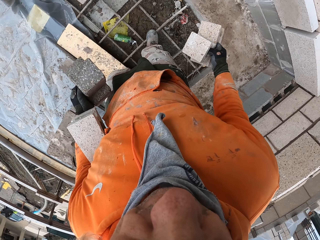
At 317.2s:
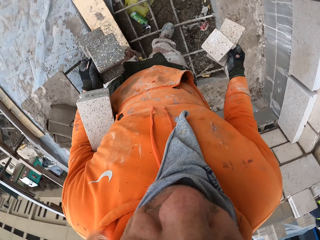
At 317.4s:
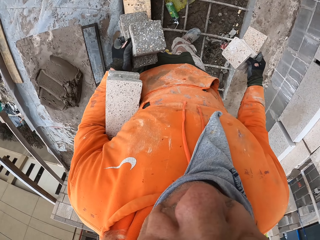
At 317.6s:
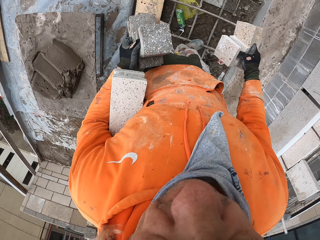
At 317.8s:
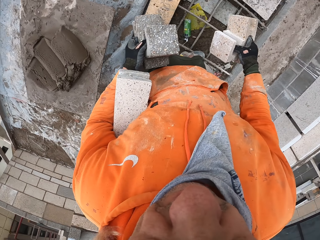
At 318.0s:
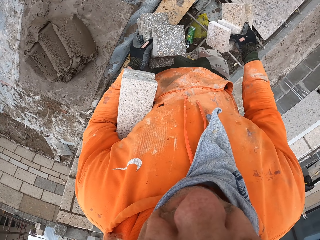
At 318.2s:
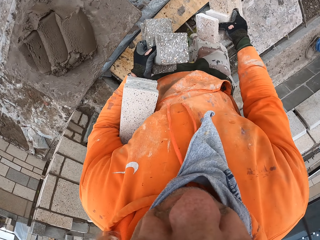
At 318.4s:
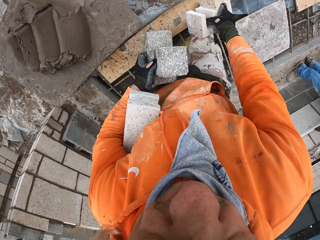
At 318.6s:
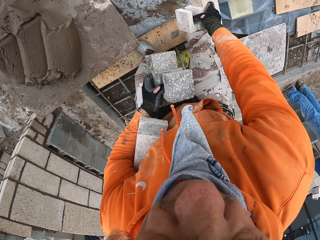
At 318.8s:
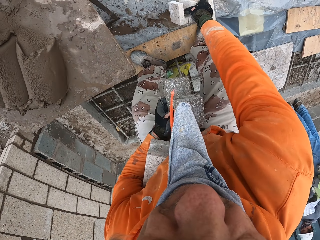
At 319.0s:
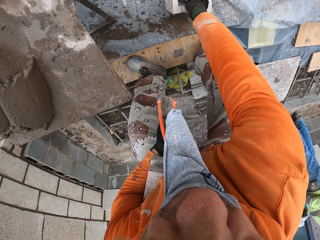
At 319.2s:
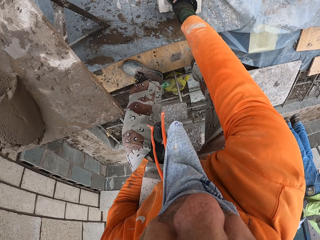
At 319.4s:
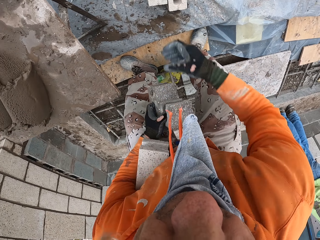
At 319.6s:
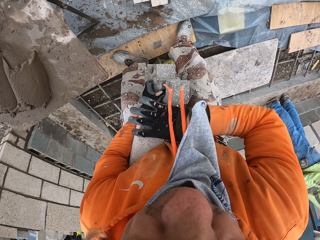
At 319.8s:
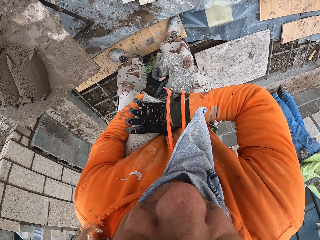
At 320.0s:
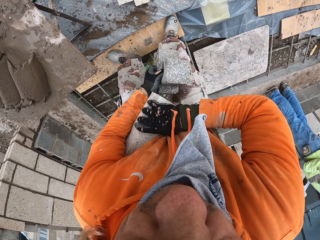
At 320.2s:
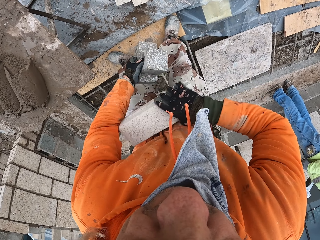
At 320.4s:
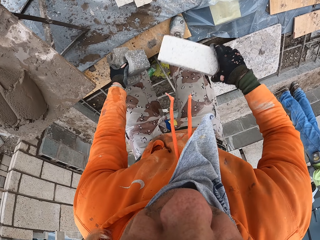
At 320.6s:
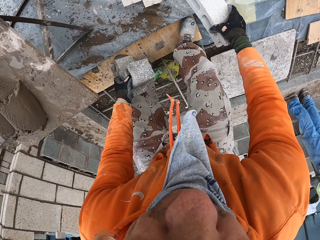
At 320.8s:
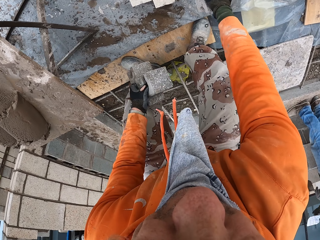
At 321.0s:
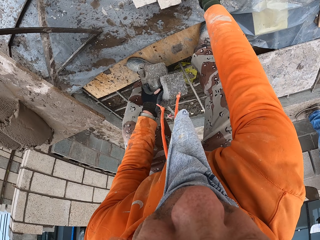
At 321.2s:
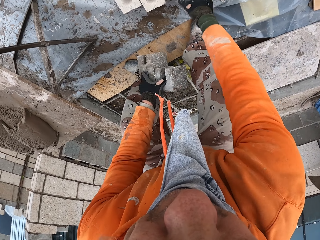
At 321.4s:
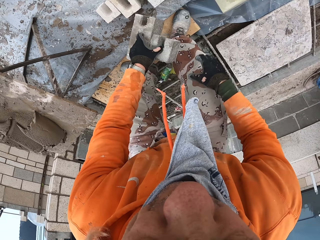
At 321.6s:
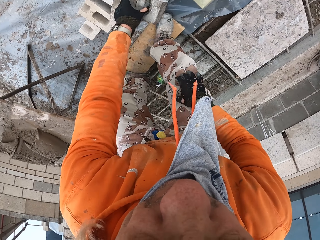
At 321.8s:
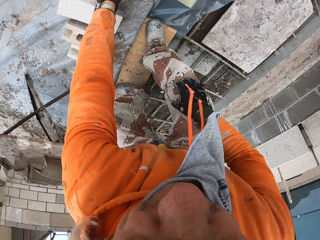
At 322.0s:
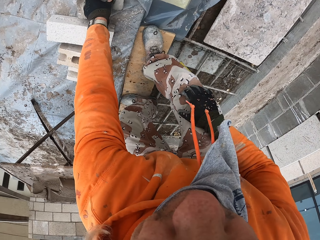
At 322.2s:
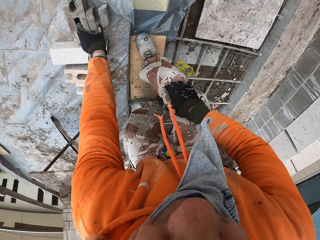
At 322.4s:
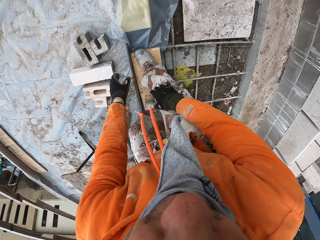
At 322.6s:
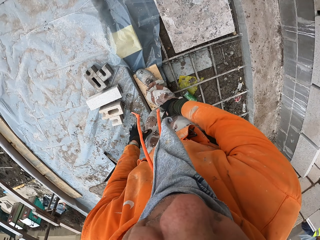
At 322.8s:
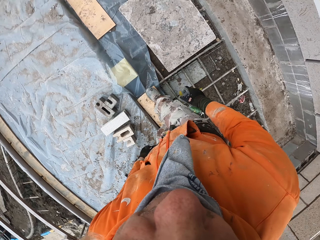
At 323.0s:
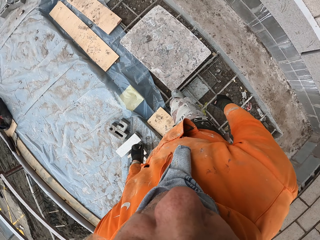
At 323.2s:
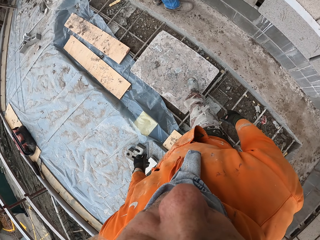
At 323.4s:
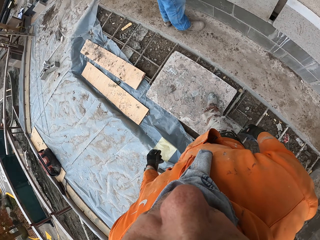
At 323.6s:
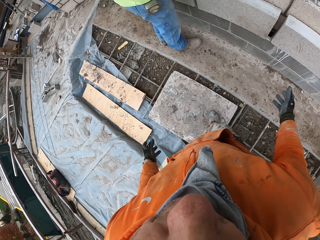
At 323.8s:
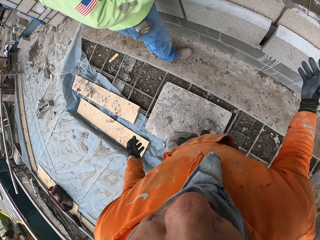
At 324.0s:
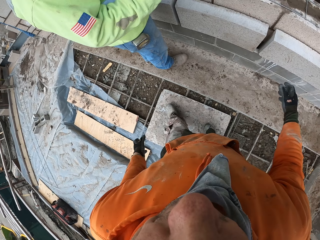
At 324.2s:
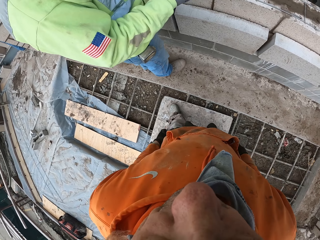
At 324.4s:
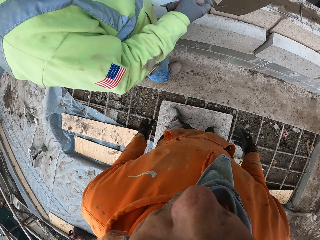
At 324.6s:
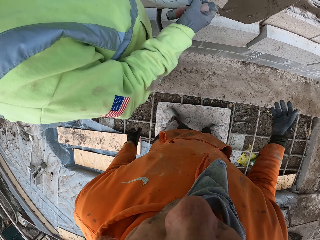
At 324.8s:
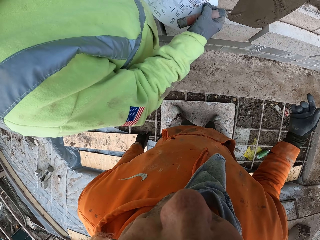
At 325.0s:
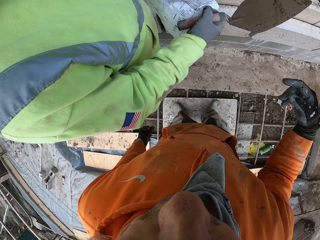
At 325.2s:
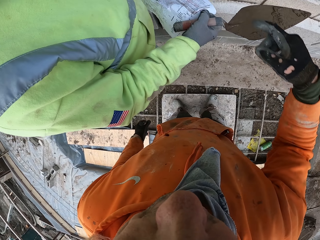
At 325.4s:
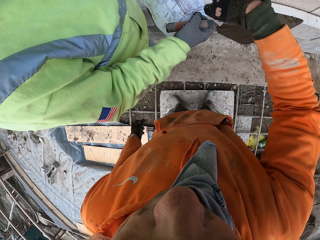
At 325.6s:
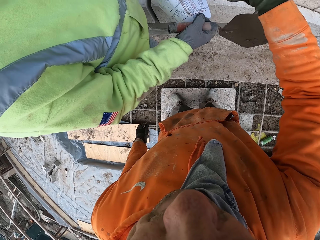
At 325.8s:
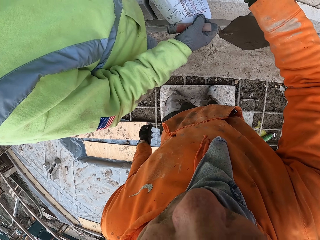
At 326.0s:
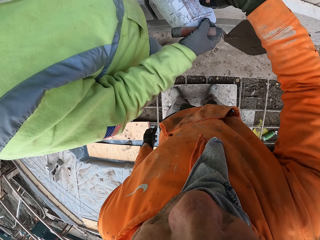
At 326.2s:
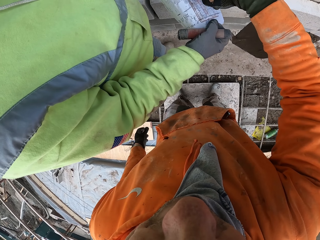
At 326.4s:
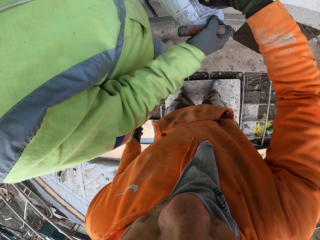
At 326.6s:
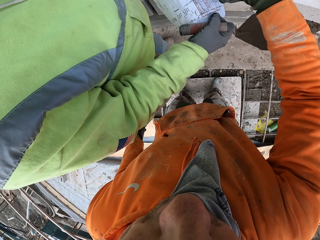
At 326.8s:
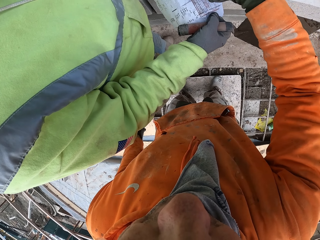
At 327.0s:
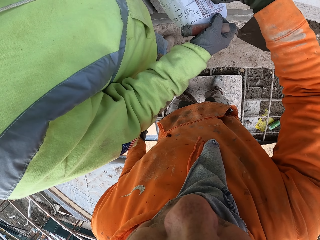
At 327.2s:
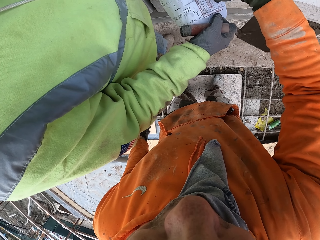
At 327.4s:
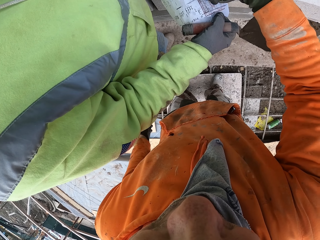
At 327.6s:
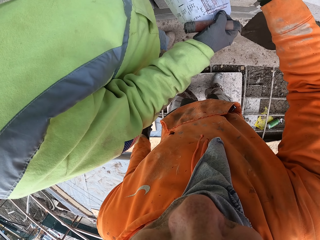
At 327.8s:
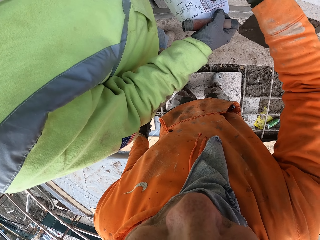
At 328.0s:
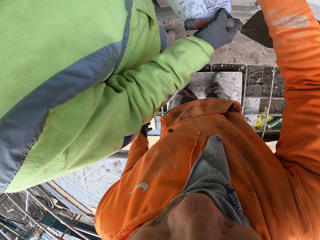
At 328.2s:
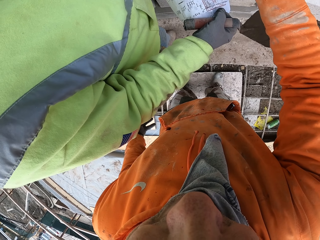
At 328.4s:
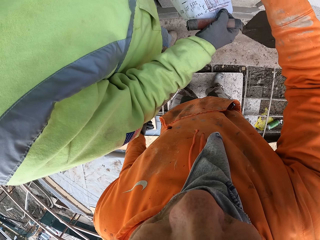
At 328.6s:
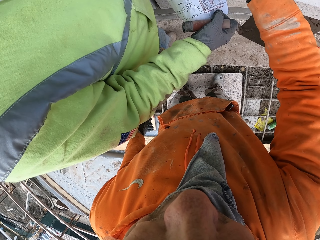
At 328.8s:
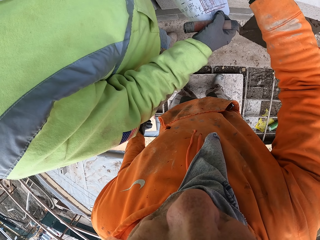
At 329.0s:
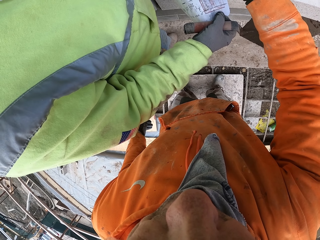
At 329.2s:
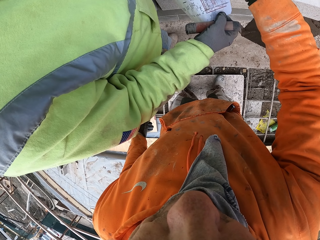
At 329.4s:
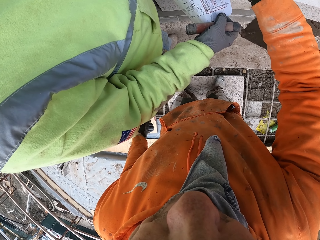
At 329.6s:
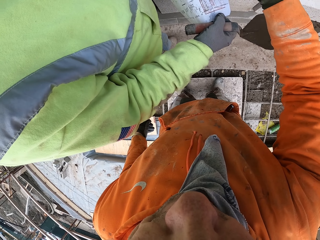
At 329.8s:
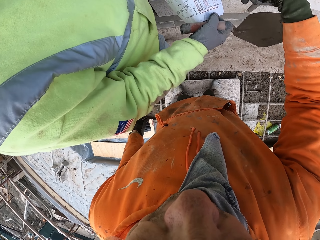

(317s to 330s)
The camera wearer looks around a construction site. They put down blocks on the ground. They walk around the construction site. They talk to a man. They point at a piece of paper.

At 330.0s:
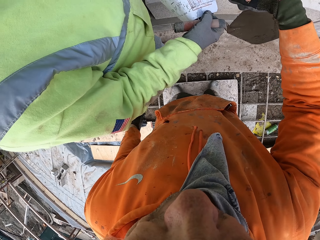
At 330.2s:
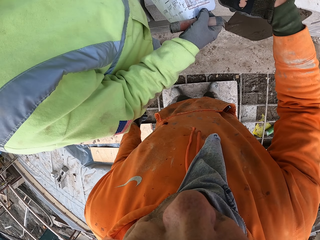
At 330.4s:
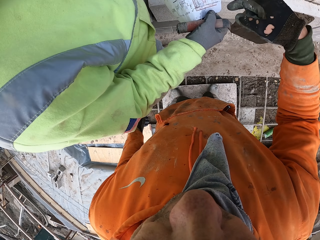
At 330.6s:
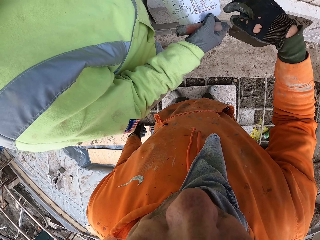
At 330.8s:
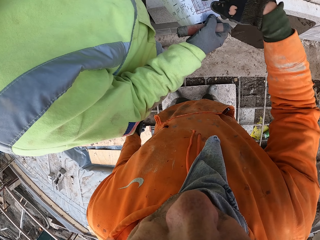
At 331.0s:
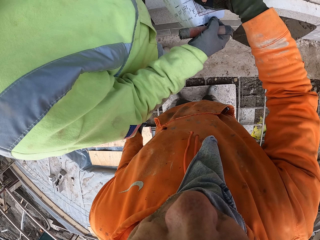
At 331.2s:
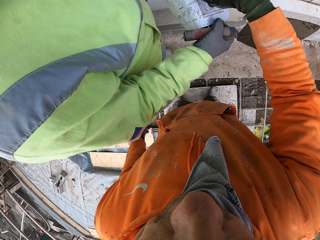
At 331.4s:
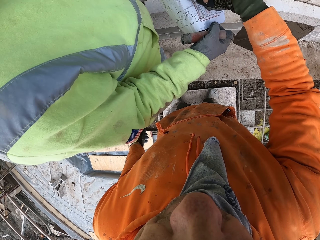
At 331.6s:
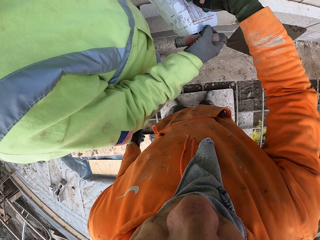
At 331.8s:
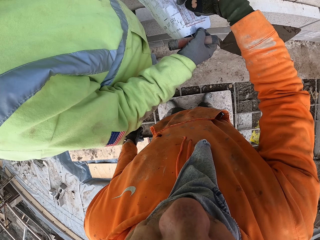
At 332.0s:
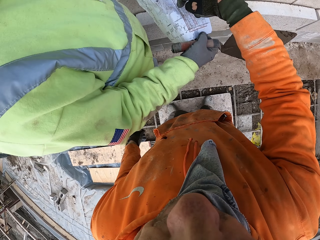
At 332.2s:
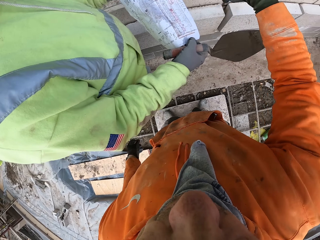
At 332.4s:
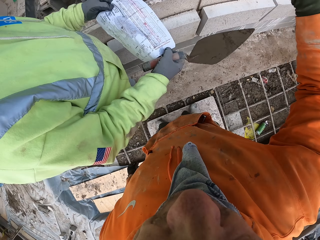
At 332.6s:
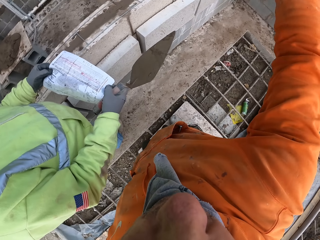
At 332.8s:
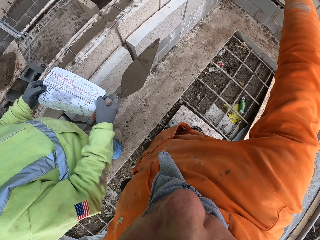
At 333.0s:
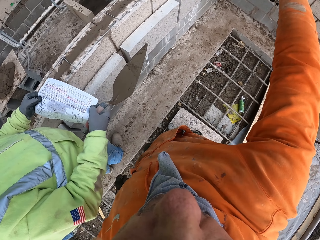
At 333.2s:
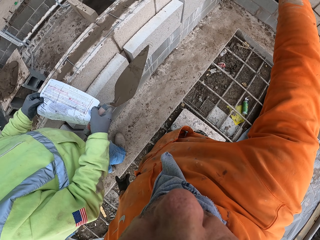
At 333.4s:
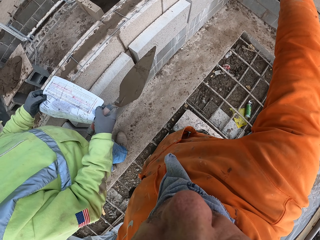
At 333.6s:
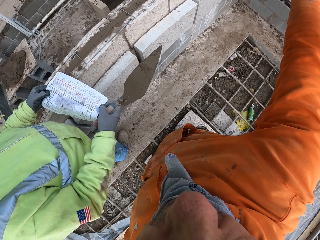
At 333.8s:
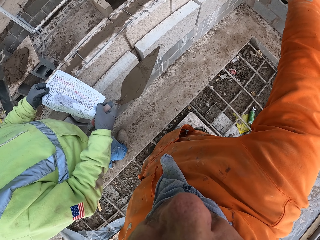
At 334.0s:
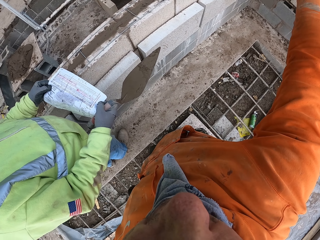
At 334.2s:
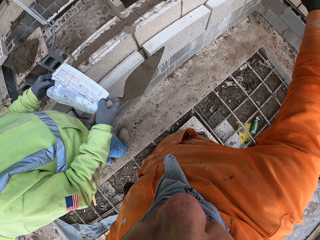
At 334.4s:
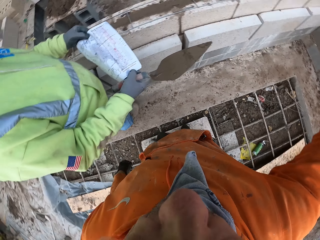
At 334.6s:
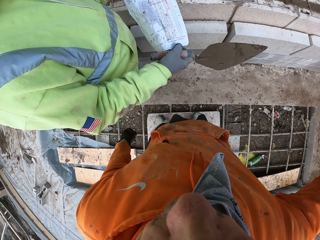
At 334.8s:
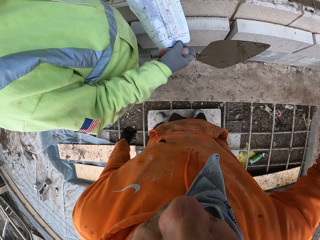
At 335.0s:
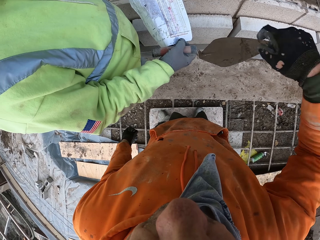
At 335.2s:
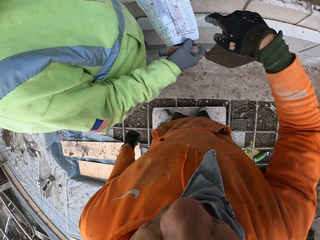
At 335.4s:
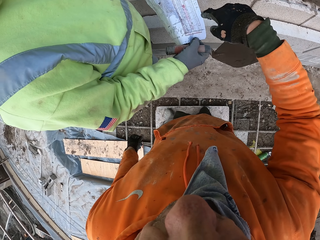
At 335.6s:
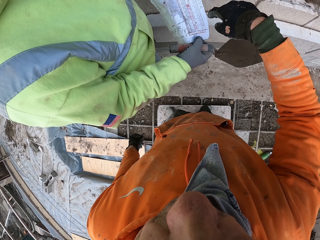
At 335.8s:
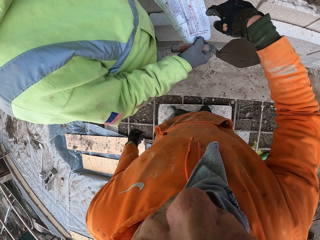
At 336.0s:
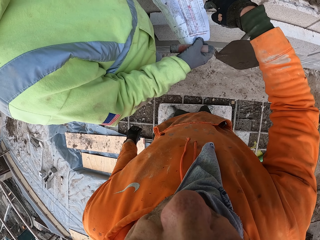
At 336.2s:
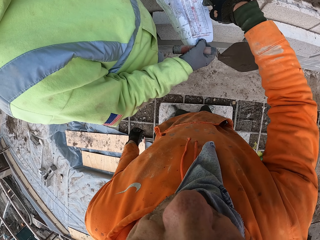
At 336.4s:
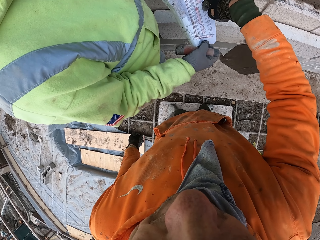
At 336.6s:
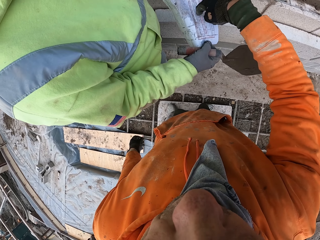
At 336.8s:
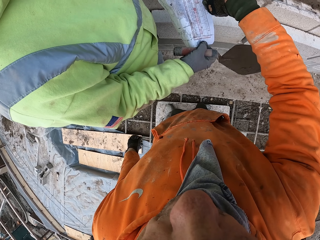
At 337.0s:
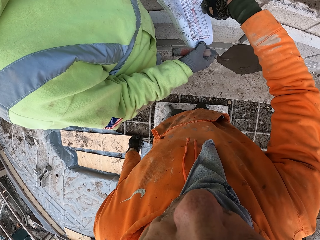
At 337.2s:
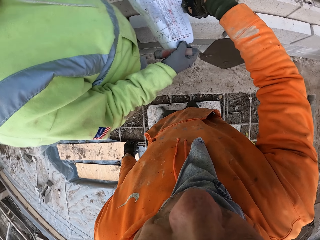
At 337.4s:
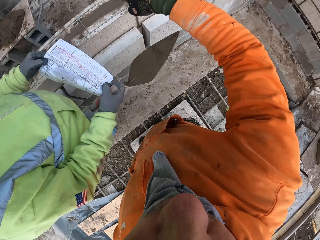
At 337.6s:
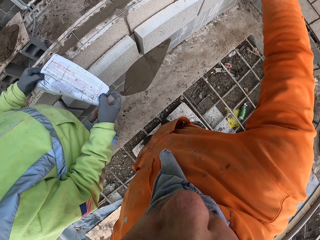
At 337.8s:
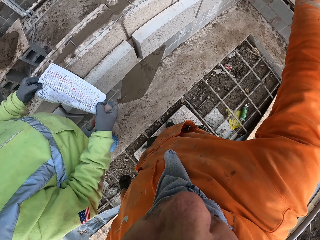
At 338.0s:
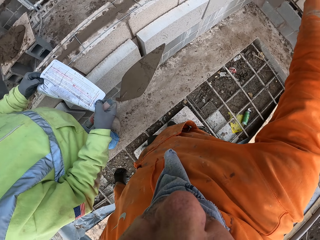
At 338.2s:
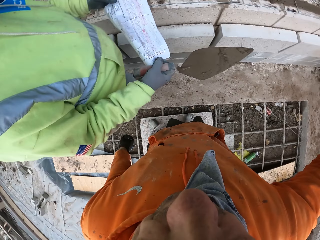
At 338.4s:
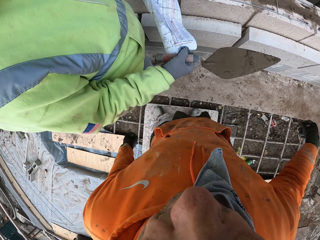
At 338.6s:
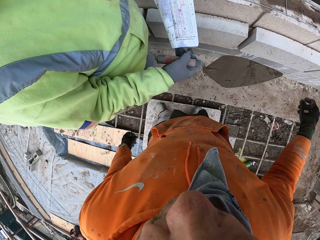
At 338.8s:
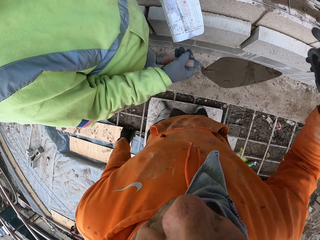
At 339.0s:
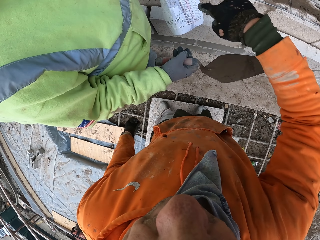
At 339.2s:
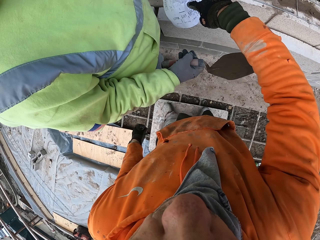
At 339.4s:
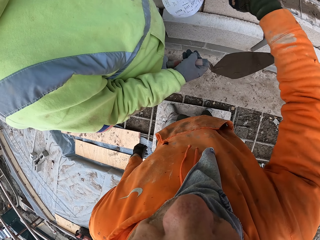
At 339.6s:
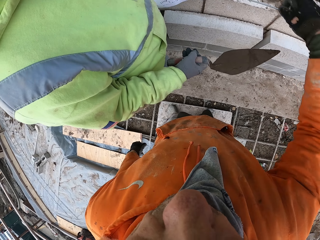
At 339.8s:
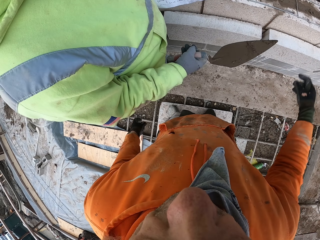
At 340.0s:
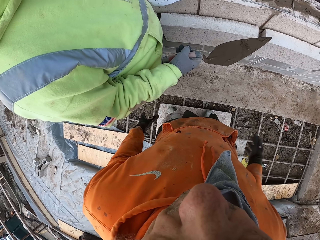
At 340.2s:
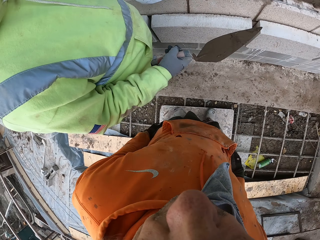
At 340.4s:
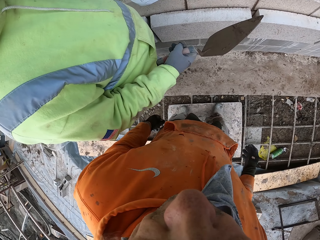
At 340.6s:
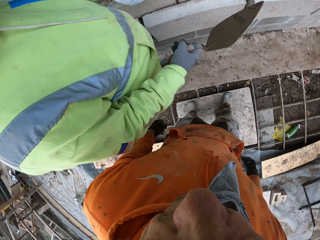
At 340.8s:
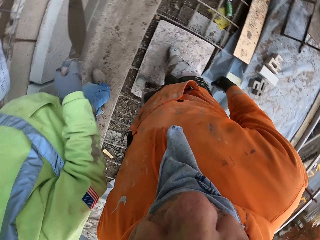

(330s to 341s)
The camera wearer looks around a construction site. They point at a wall. A man looks at the sketch. The camera wearer points at a piece of paper. They talk to the man. They look around the construction site. They point at the piece of paper.
